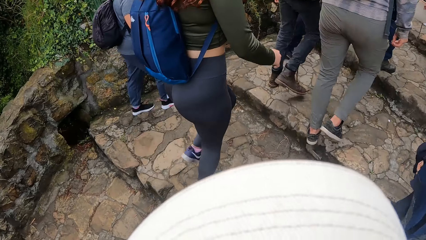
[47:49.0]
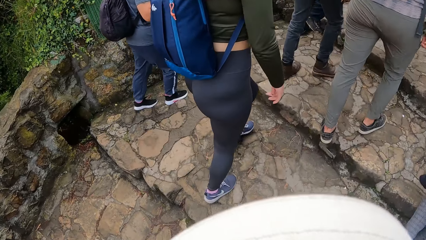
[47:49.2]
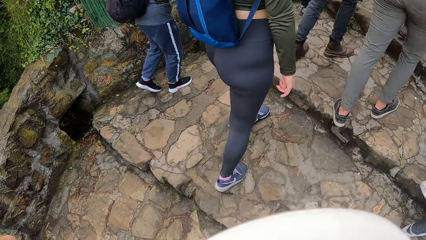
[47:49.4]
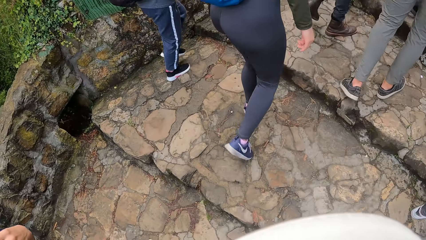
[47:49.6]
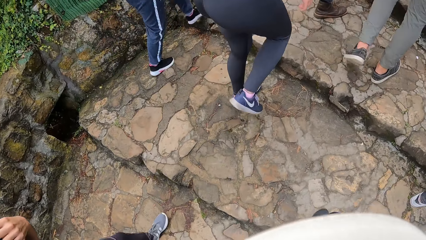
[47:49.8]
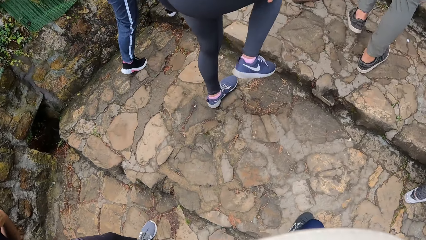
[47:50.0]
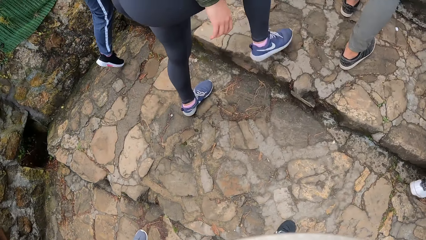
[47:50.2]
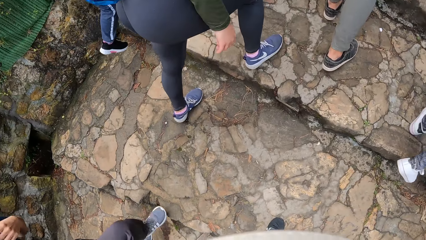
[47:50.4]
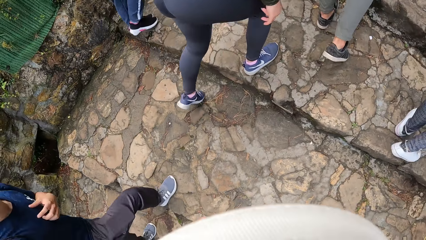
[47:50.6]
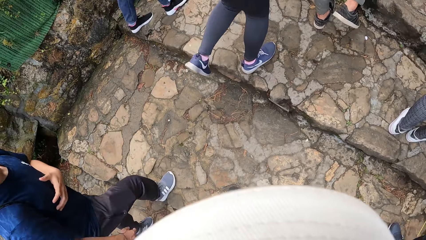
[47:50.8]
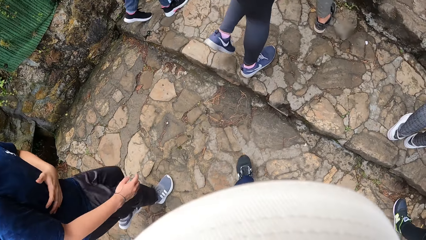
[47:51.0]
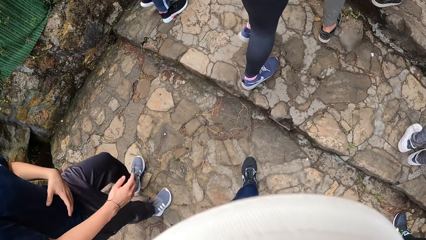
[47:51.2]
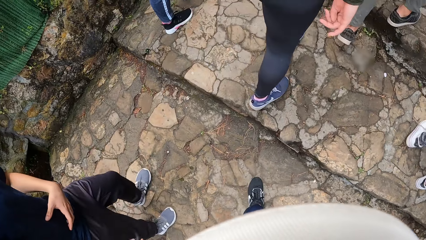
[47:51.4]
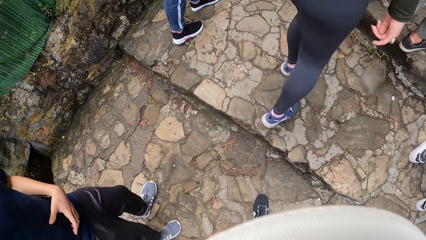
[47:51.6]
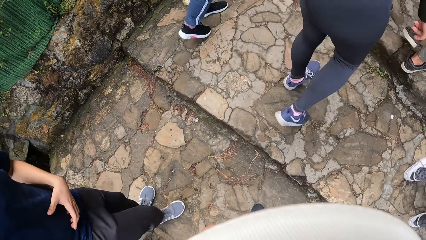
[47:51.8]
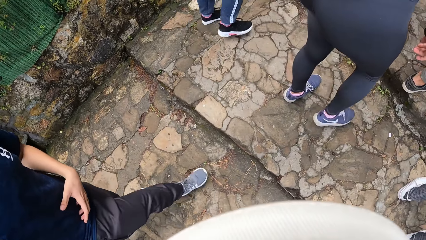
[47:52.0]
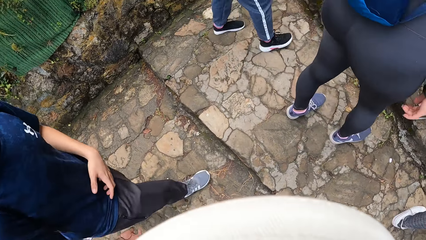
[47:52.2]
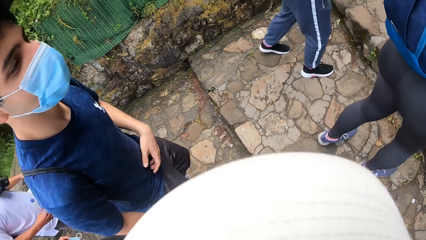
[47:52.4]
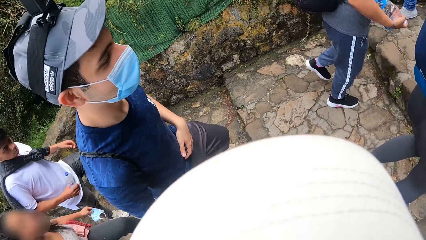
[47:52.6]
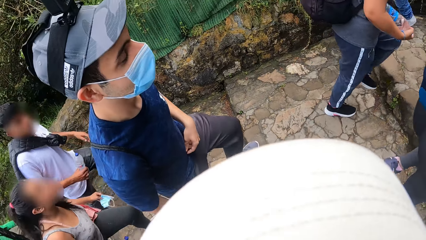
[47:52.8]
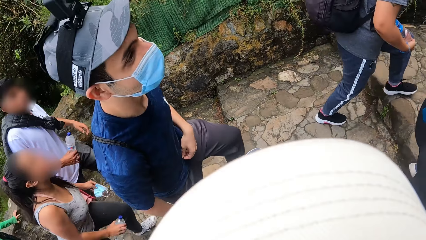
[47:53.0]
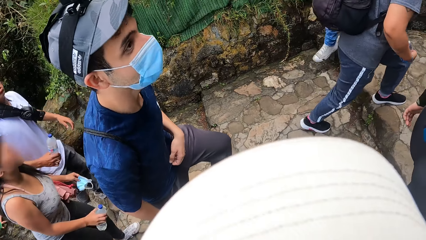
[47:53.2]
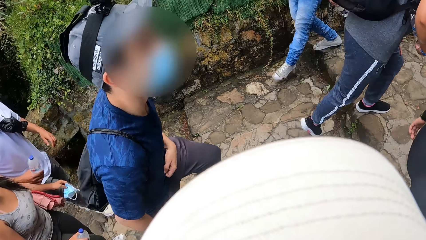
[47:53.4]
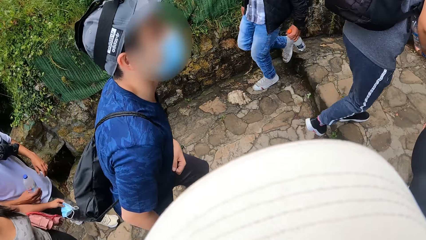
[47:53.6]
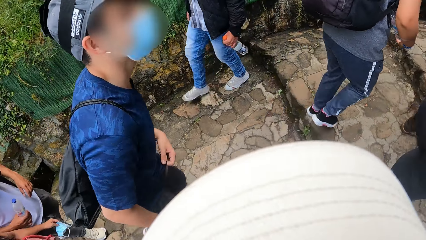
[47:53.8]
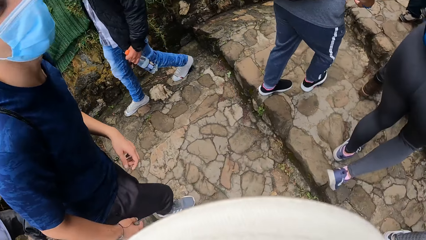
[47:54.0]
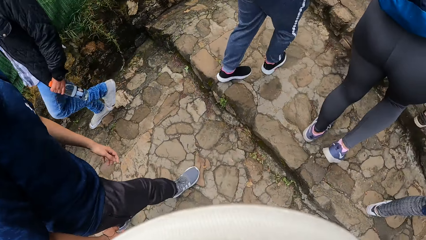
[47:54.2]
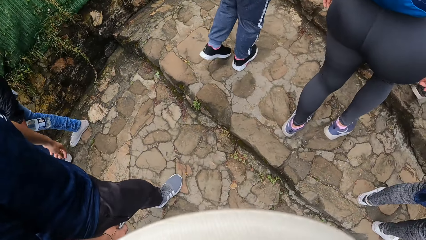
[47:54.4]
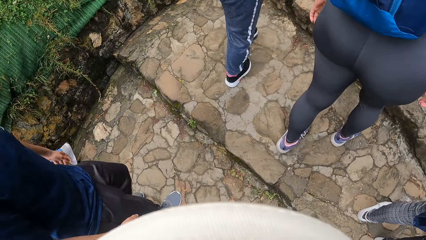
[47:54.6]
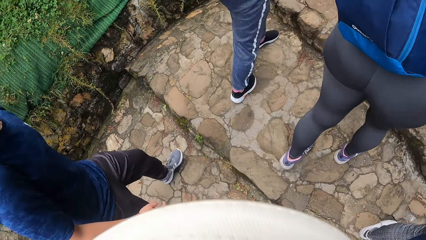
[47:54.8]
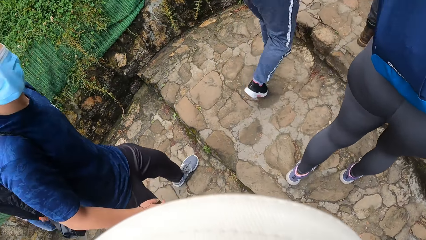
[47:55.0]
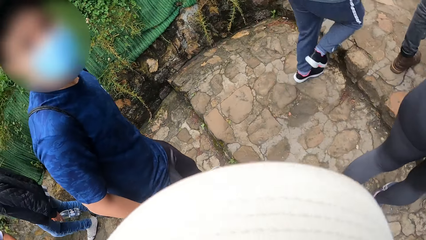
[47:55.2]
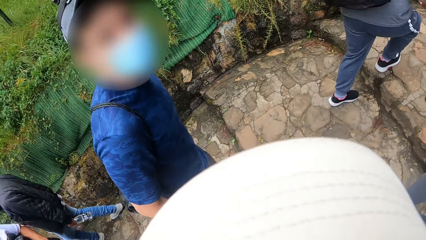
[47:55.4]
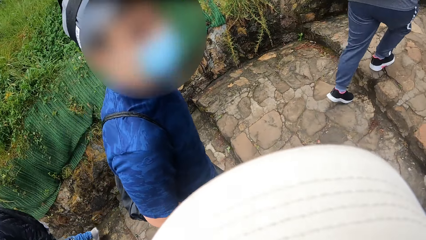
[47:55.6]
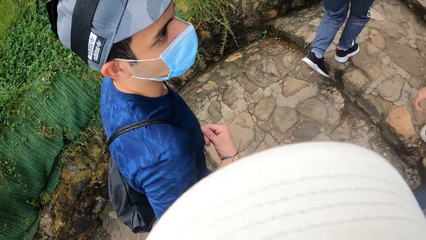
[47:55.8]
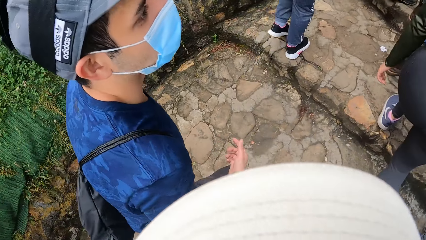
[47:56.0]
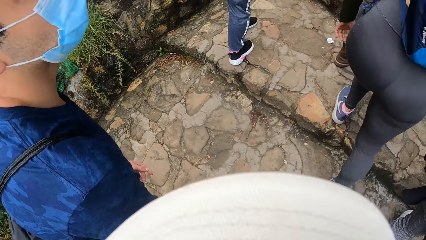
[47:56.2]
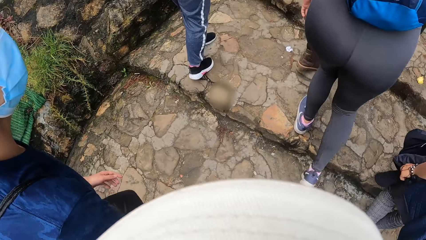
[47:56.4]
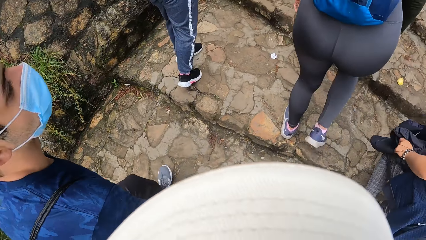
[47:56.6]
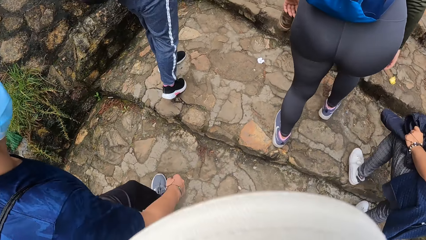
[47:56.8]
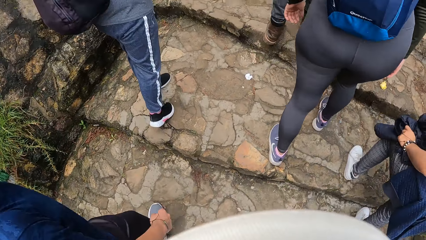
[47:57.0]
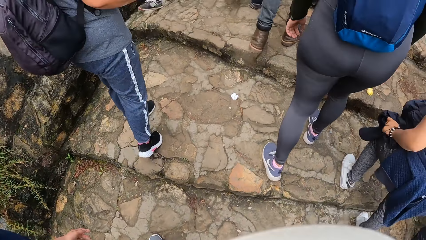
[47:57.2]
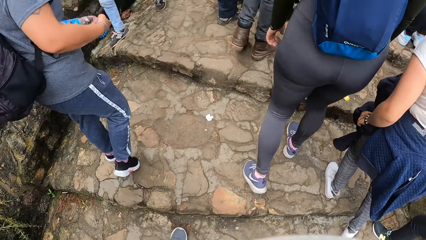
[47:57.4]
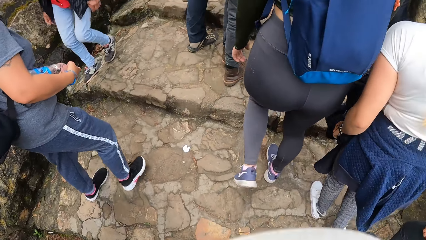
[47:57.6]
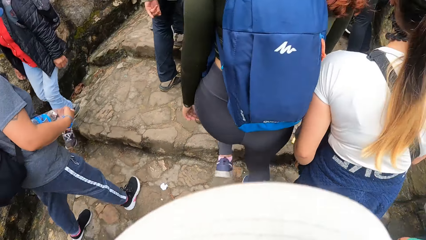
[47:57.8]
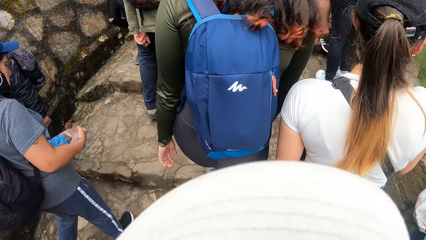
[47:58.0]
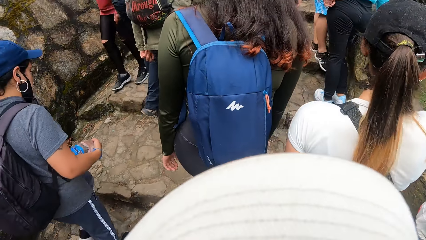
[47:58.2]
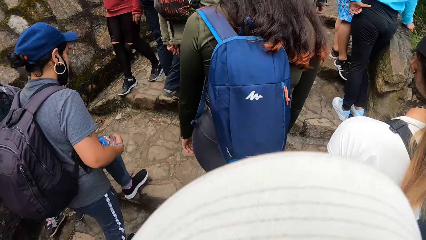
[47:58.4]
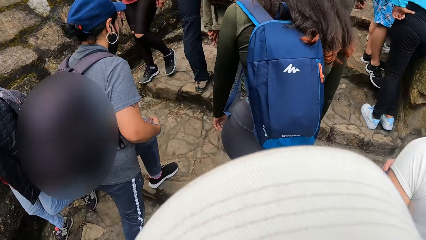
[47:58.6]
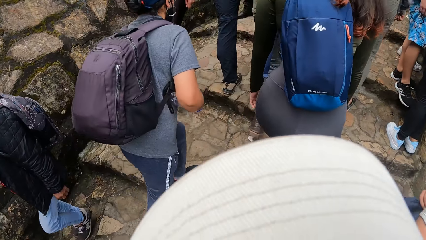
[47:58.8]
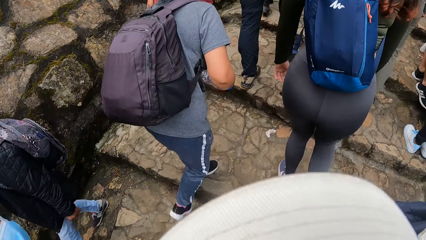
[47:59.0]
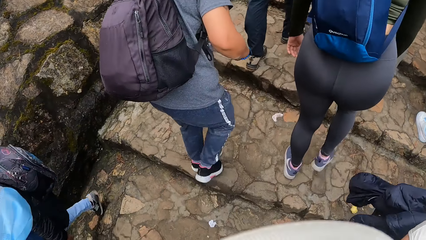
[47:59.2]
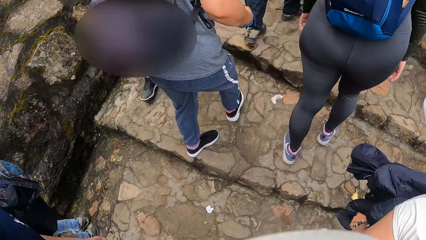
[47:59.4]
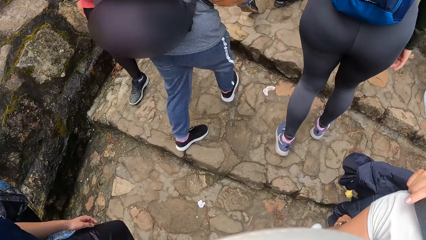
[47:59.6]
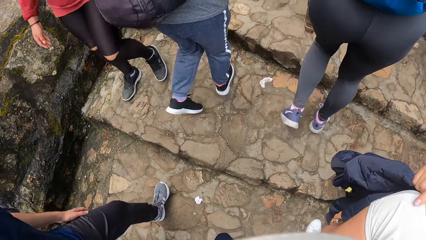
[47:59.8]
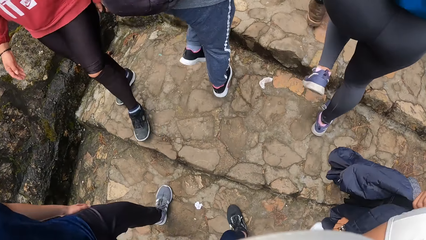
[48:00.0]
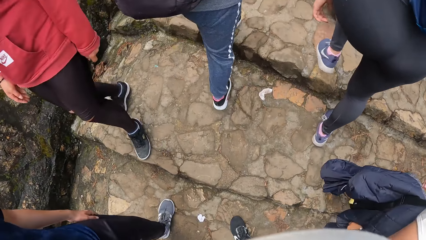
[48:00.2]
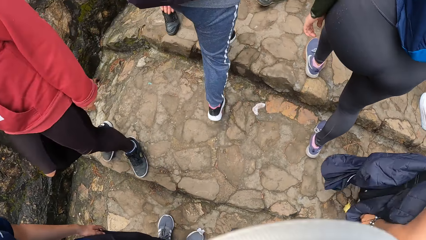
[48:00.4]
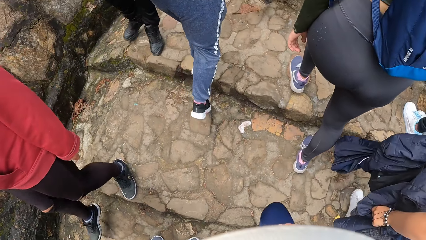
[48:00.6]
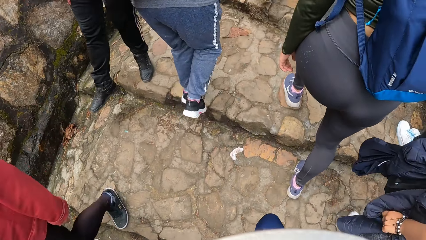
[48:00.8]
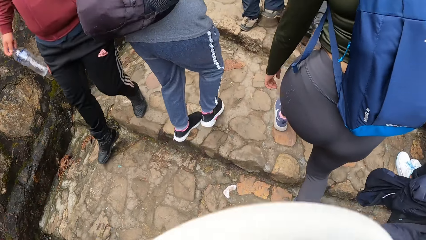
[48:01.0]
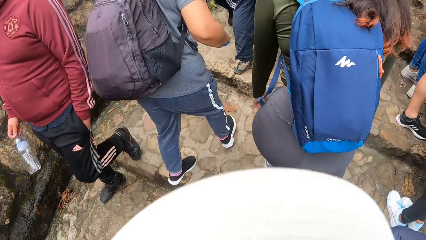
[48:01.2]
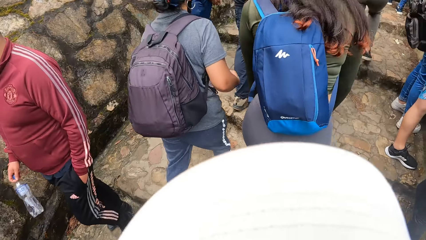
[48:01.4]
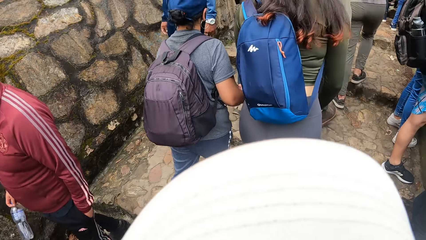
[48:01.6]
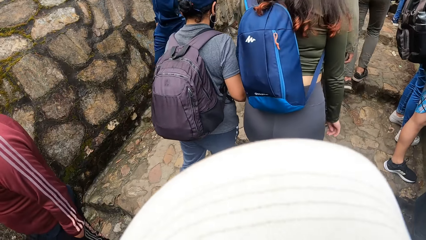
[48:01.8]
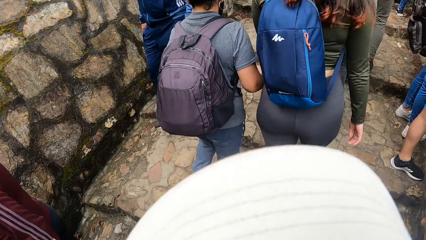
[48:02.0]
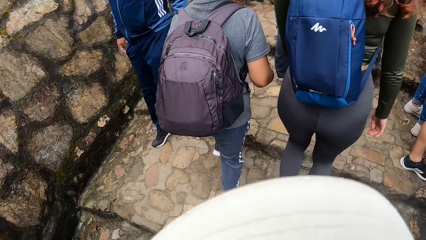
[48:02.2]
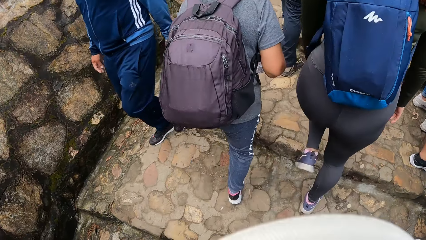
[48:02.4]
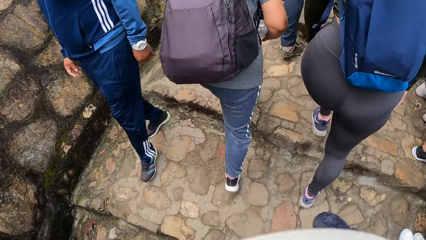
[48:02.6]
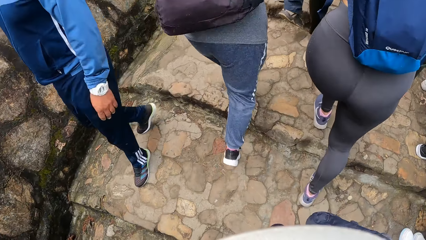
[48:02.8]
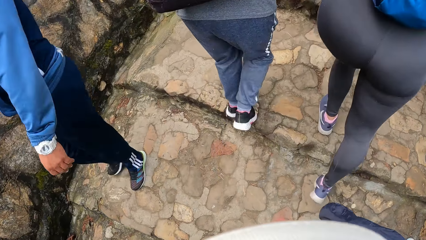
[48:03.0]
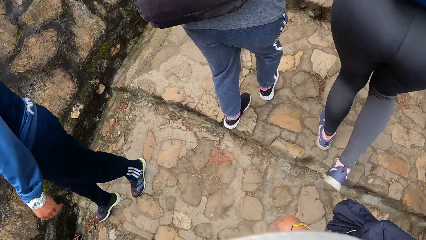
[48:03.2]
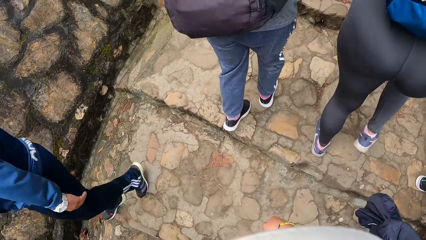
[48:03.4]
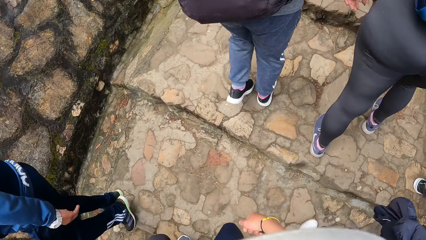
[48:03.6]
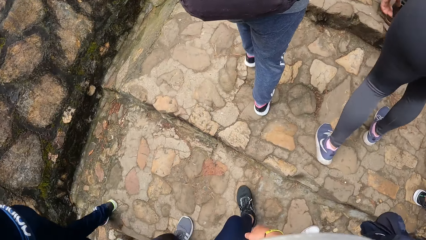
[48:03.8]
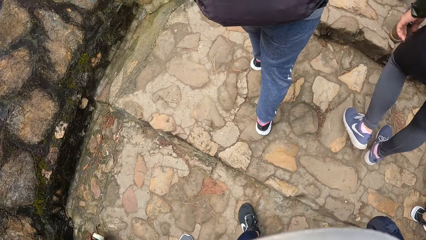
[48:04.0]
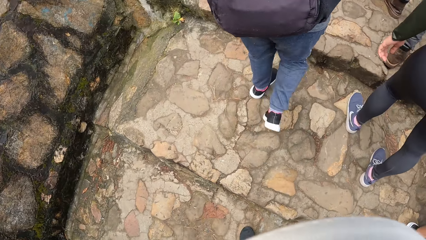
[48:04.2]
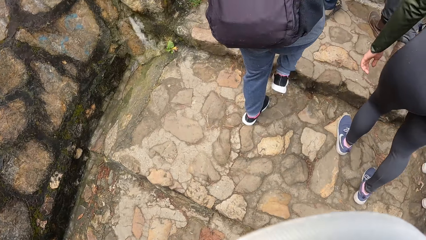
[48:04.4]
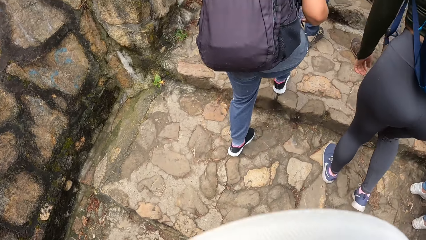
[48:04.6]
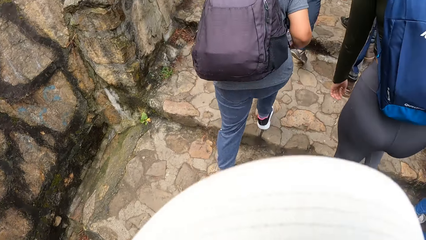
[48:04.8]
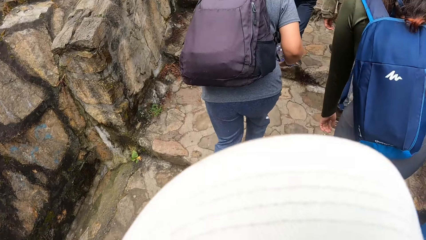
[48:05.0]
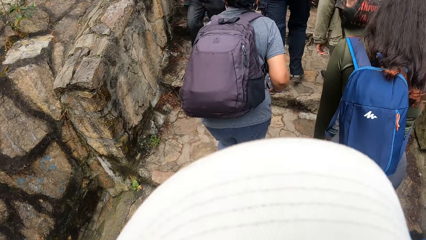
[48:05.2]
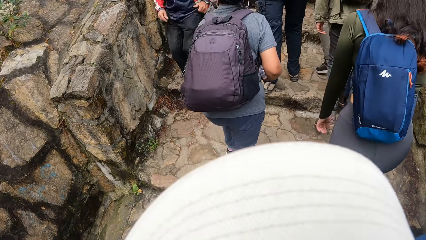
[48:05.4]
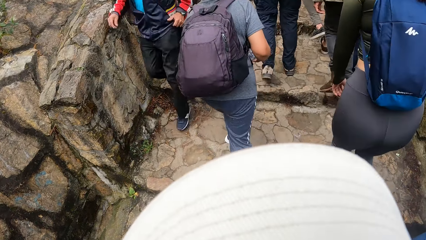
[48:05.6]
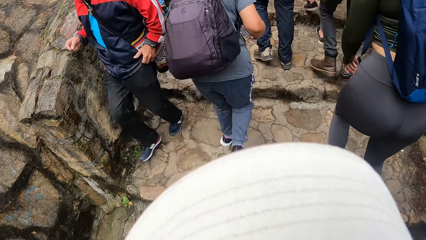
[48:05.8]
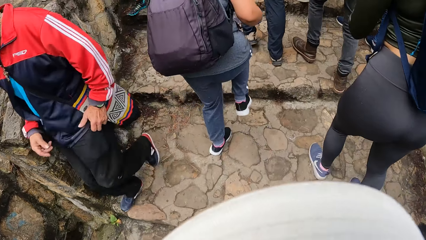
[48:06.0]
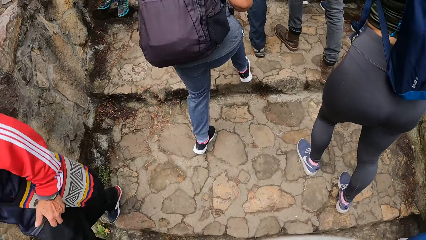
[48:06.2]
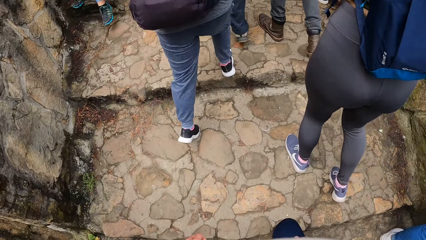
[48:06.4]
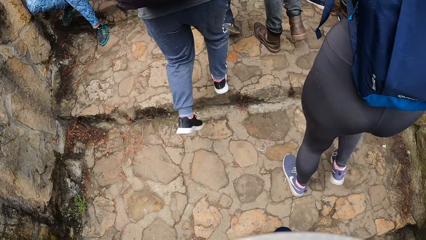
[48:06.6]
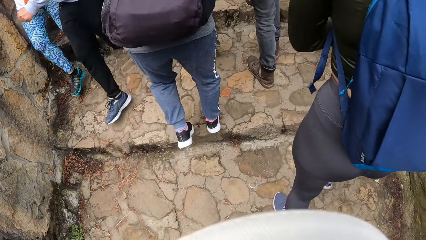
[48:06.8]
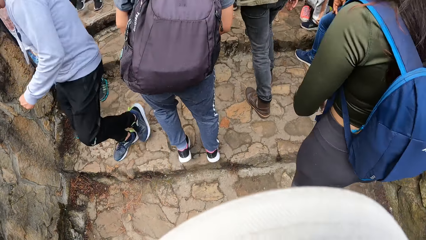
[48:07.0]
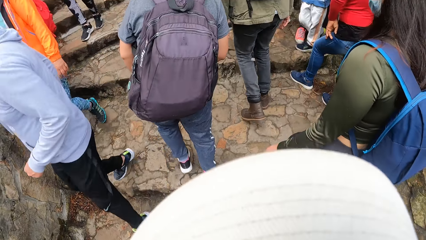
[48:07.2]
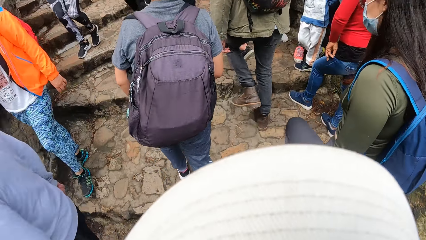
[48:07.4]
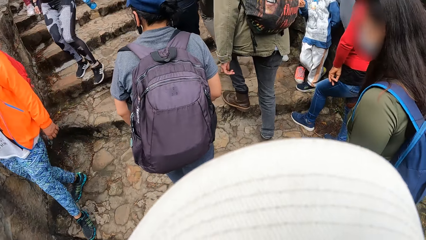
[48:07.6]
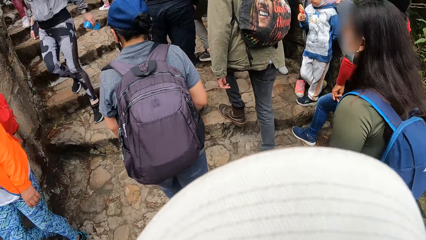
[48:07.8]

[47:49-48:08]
The camera wearer walks on the stairs. A man moves a hand on his T-shirt. The camera wearer walks on the stairs. They interact with the man on the footpath.
